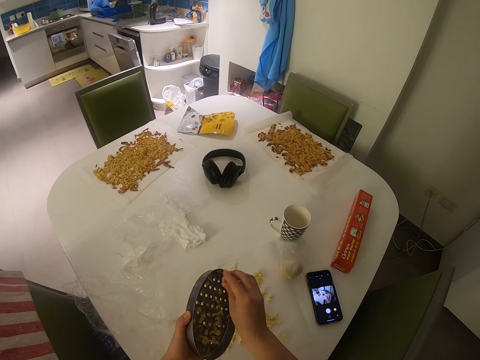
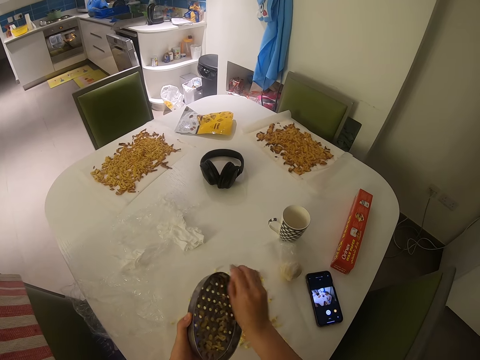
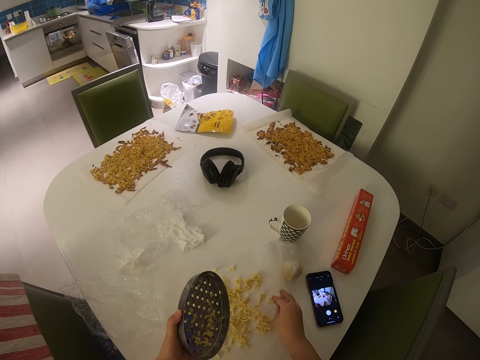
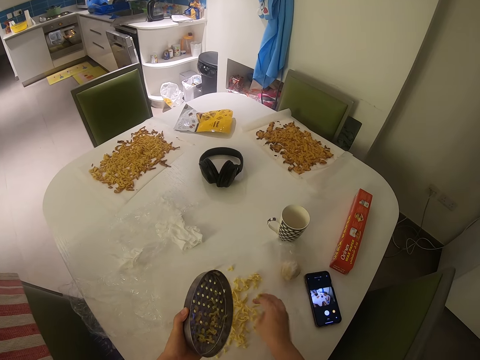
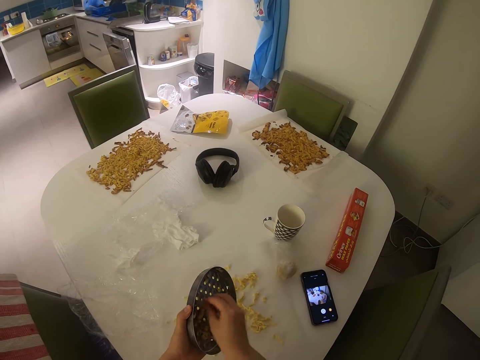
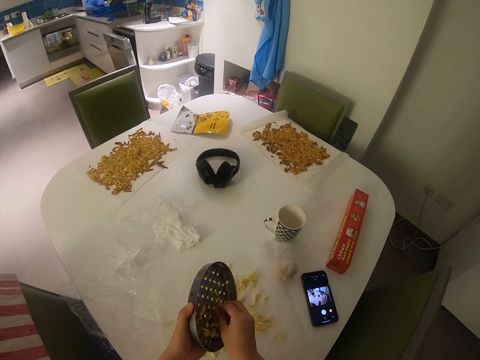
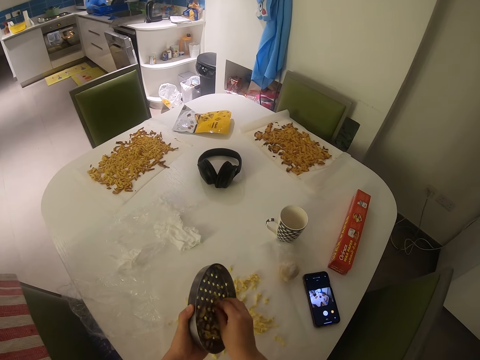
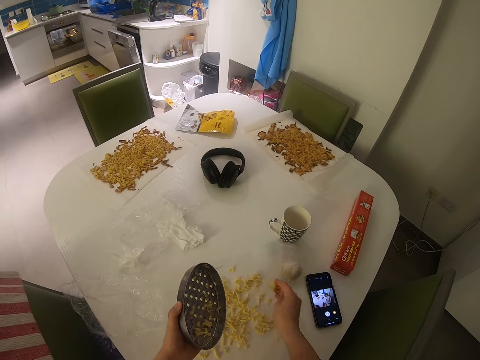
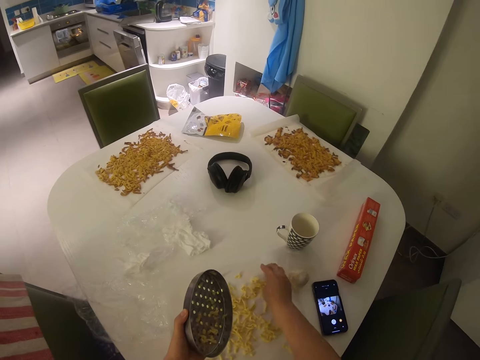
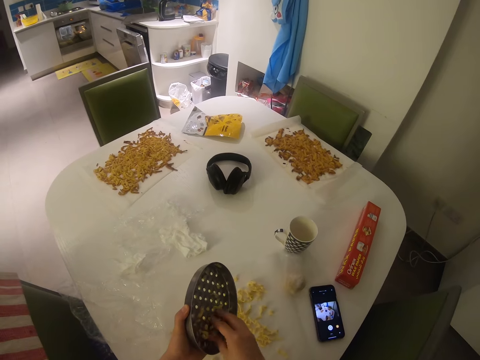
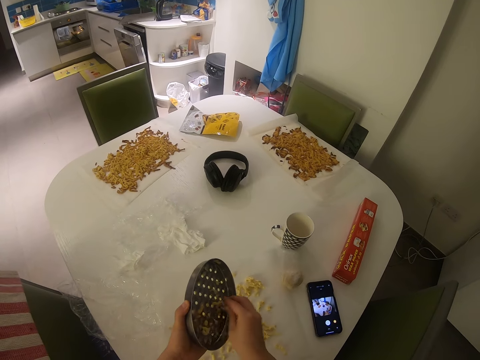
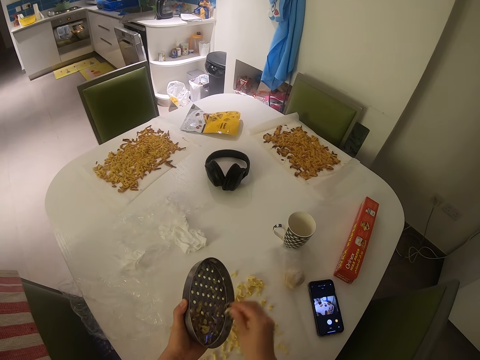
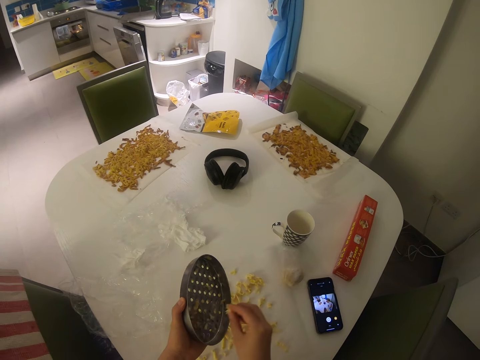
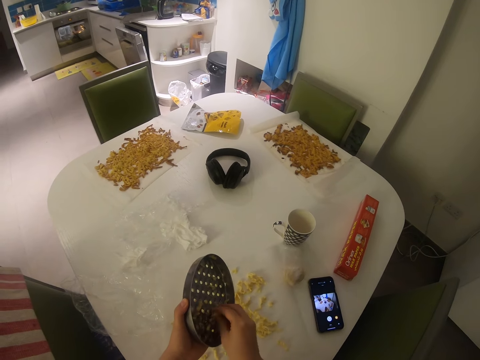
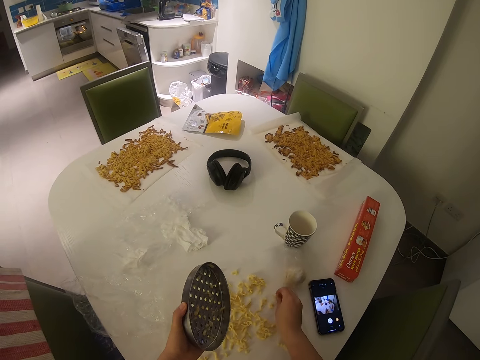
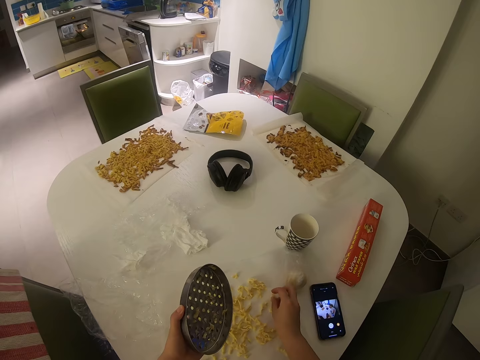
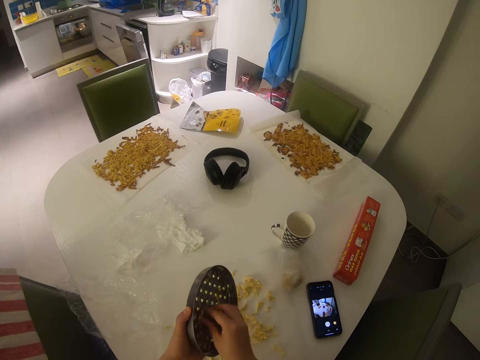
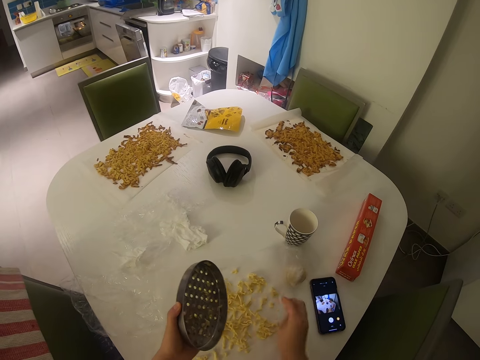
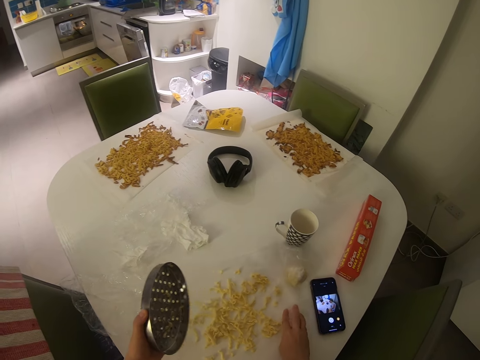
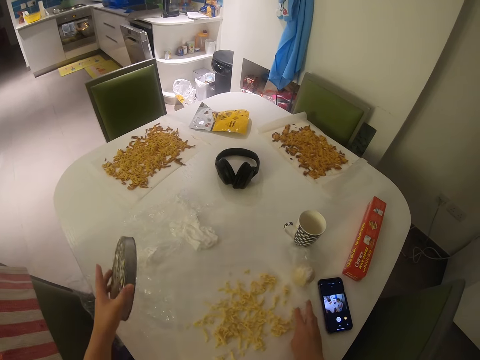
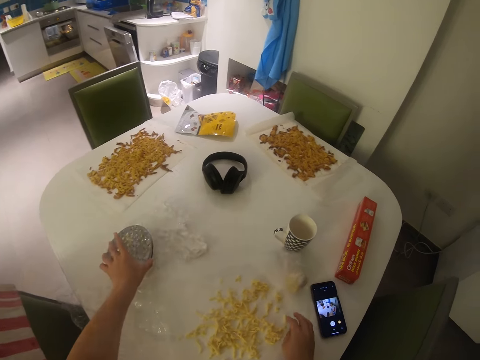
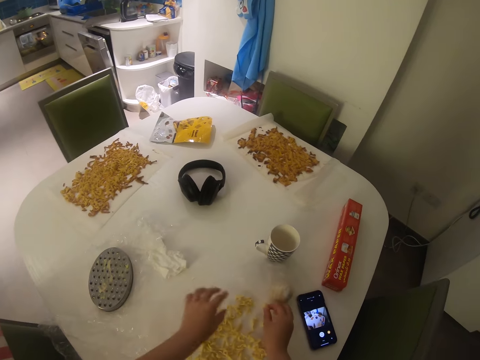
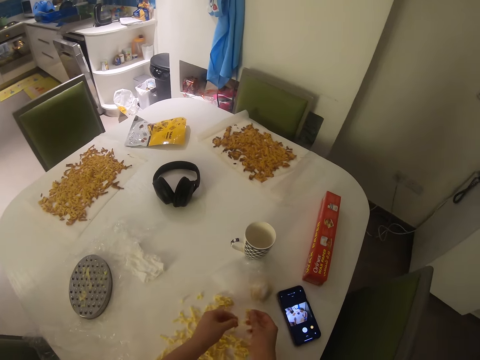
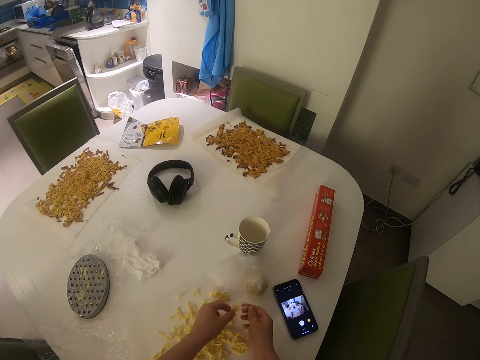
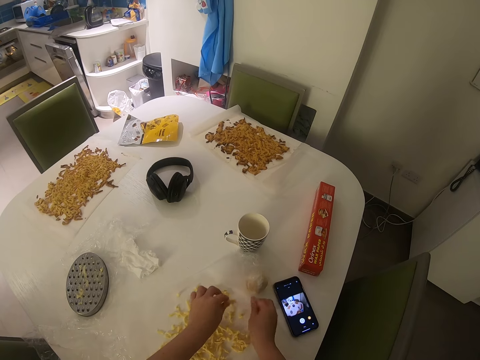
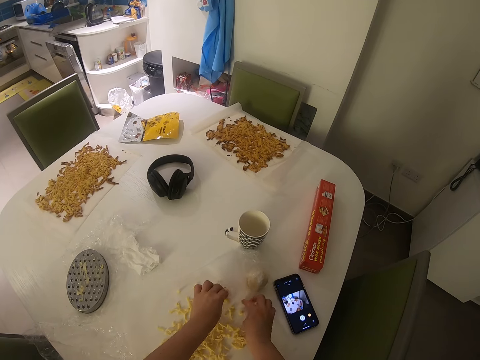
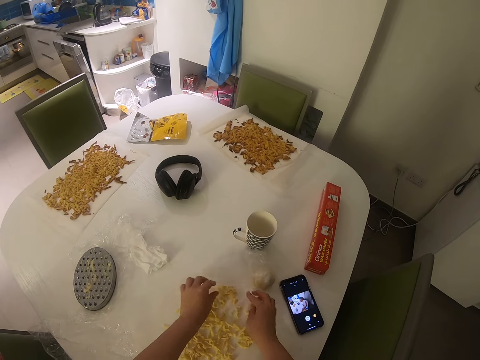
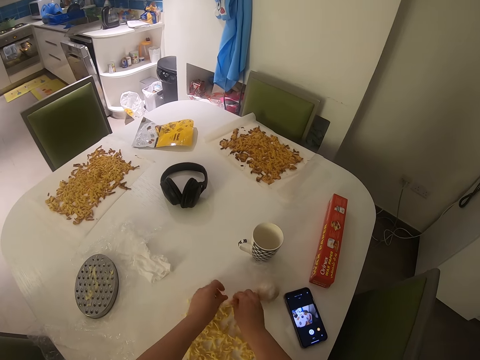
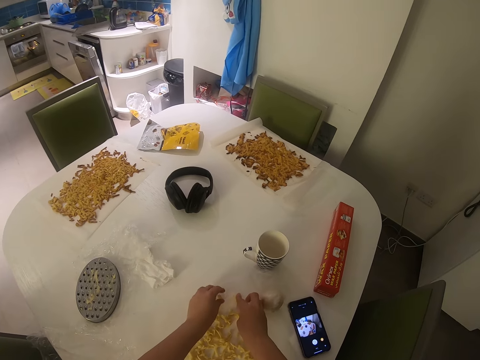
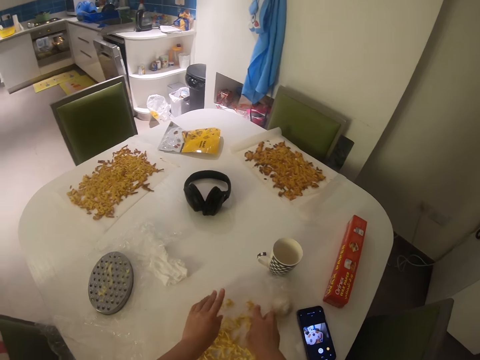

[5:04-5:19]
The camera wearer puts something on a paper. They remove something from the grinder. They put something on the paper. They remove something from the grinder. They put something on the paper. They remove something from the grinder. They put something on the paper. They put the grinder on a plastic wrapper on the table. They pull something. They put something on the paper.

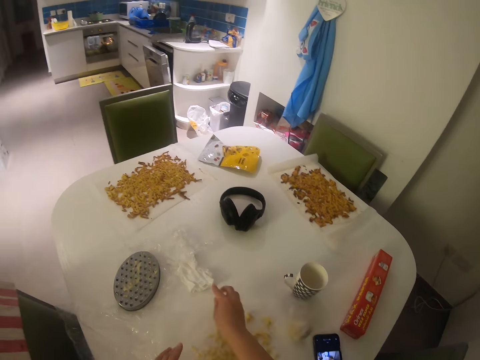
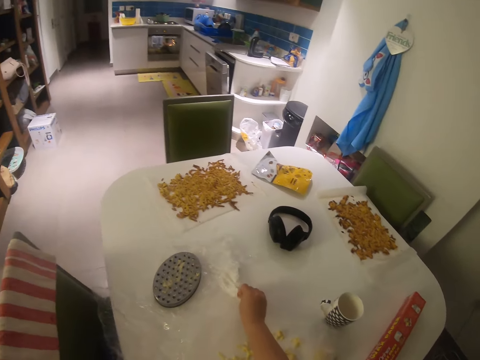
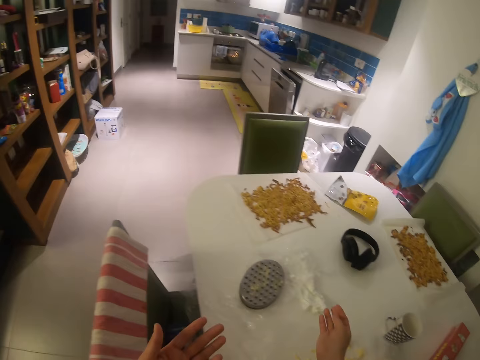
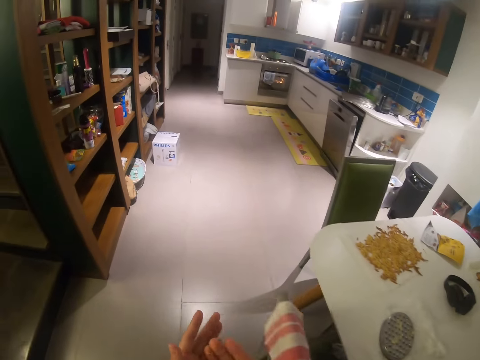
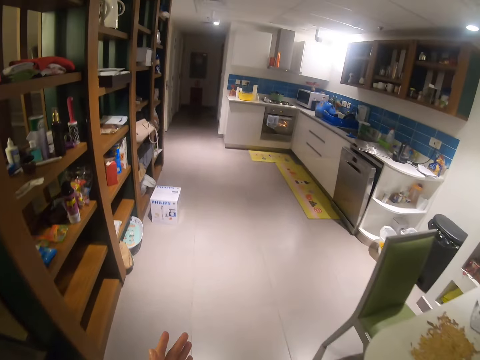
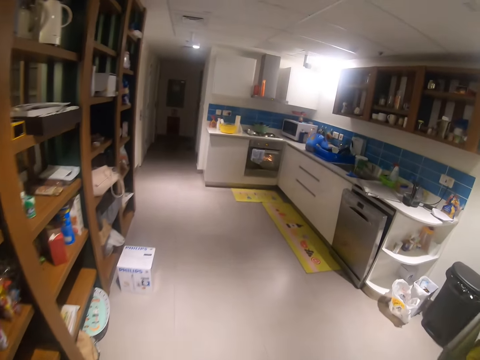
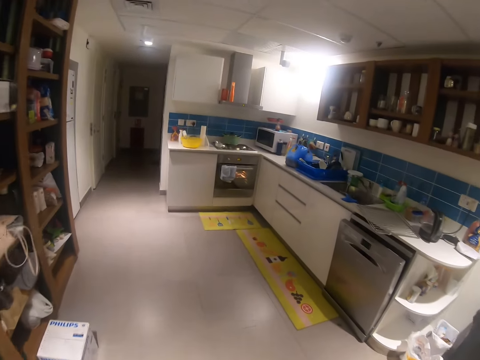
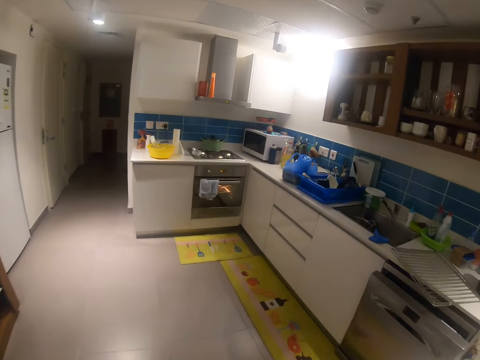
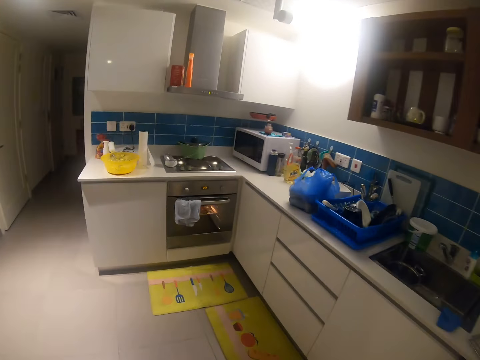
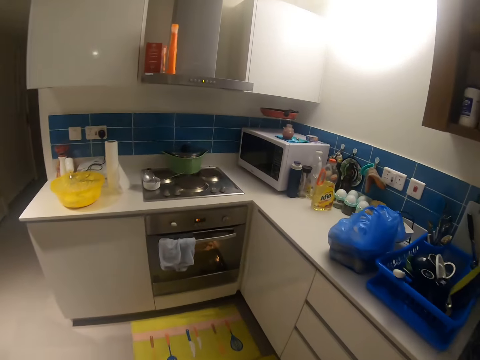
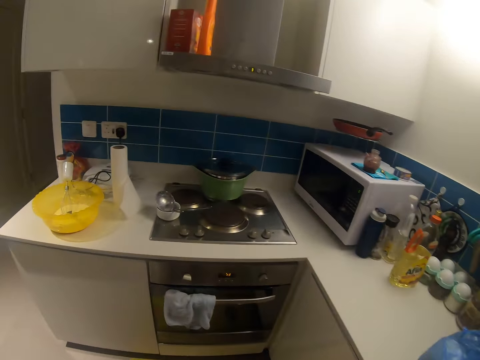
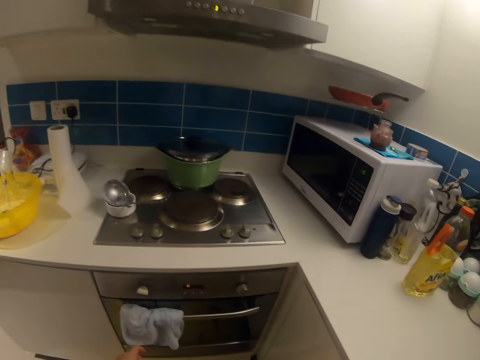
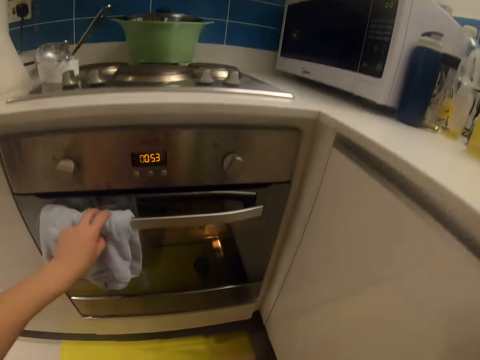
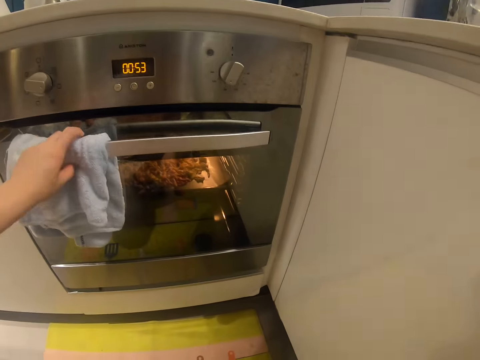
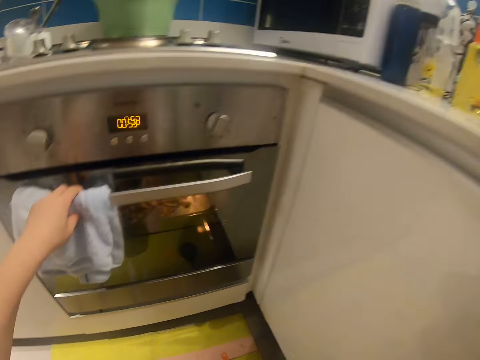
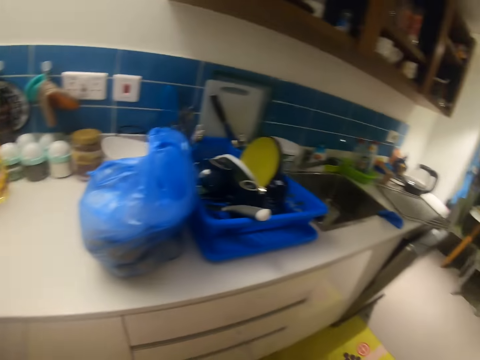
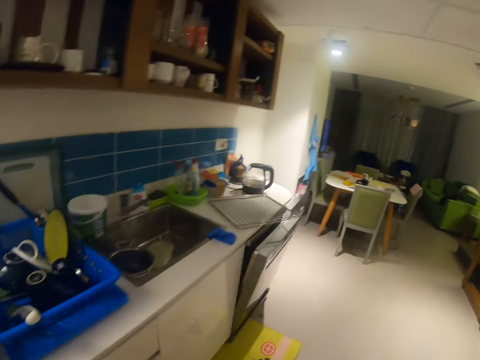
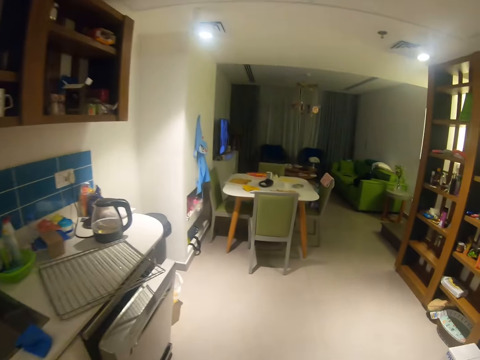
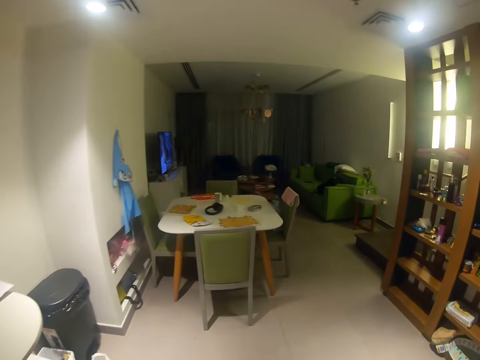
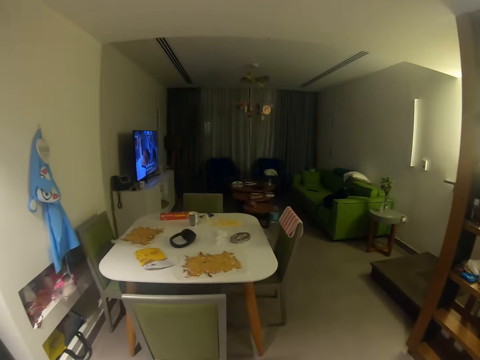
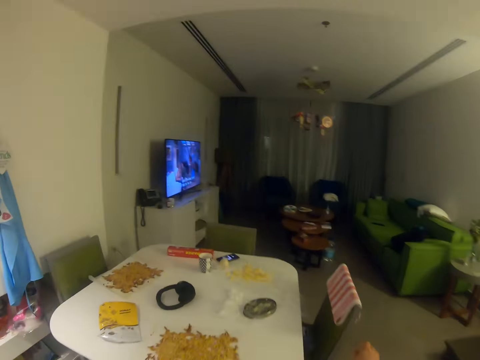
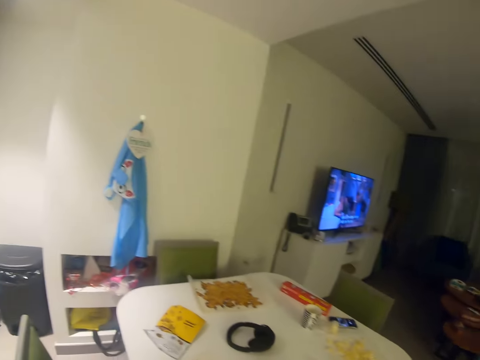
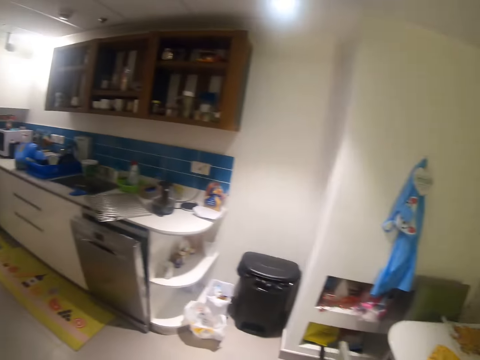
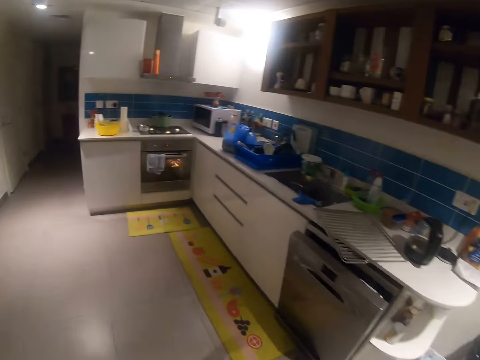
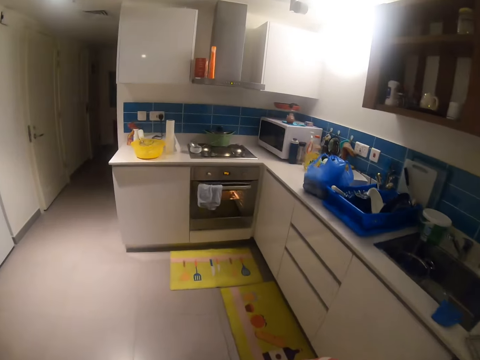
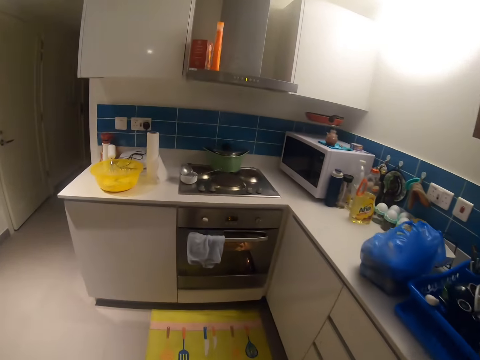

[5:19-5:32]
The camera wearer cleans their hand with a tissue on the table. They look at their hand. They walk towards a kitchen. They hold an oven with a napkin on the oven. They walk back to the table. They walk back to the kitchen.
